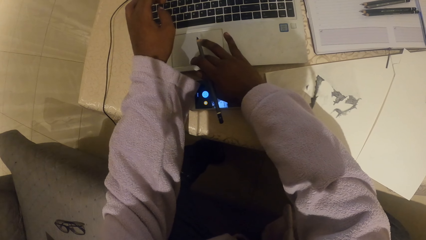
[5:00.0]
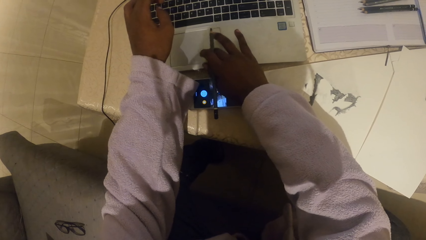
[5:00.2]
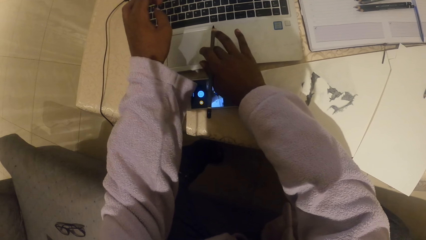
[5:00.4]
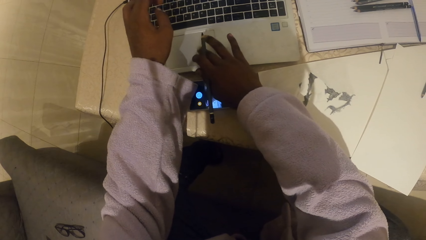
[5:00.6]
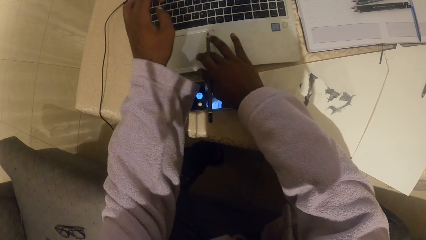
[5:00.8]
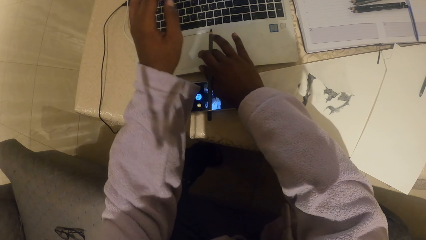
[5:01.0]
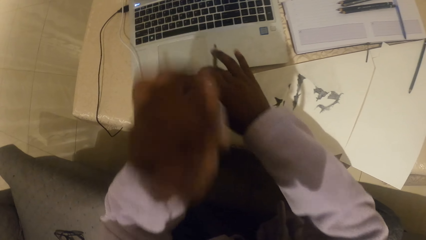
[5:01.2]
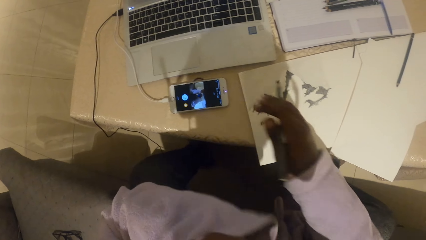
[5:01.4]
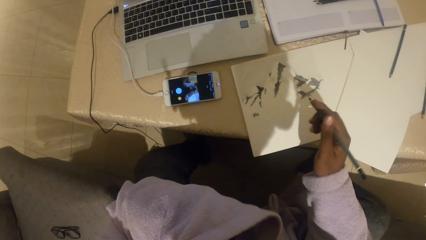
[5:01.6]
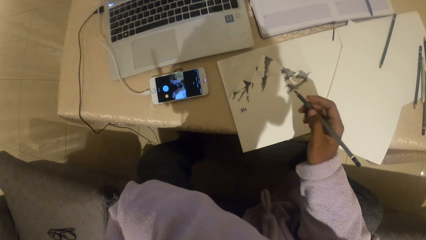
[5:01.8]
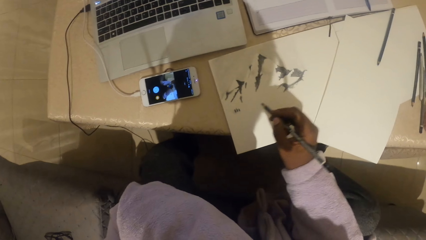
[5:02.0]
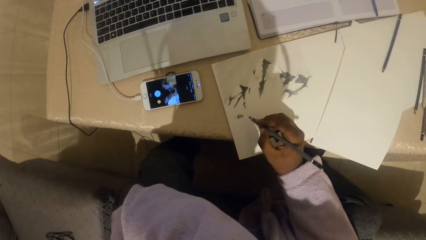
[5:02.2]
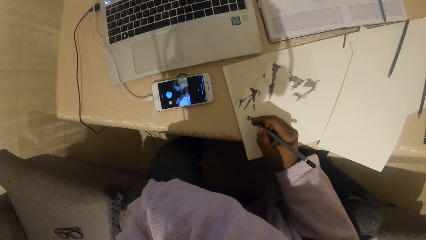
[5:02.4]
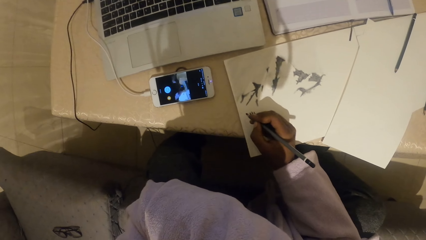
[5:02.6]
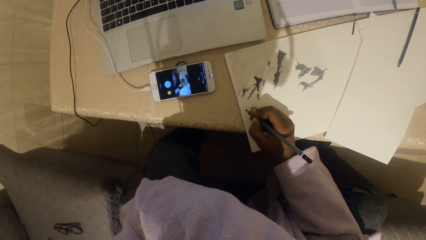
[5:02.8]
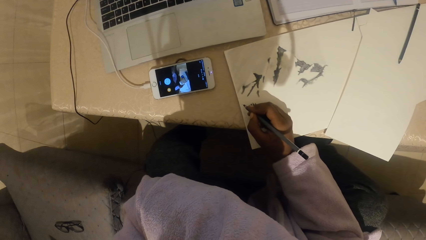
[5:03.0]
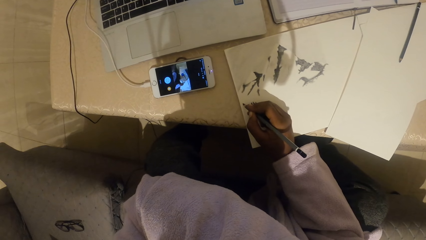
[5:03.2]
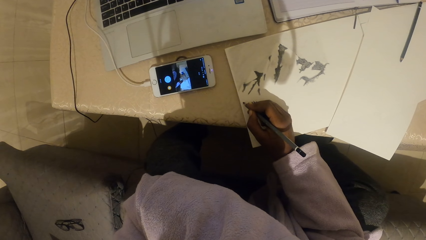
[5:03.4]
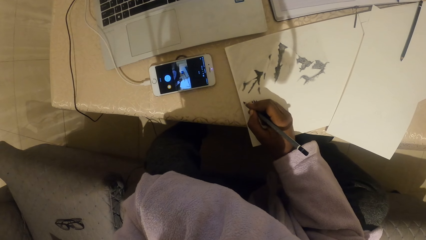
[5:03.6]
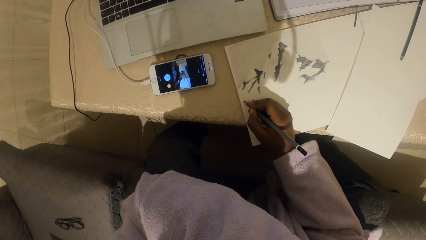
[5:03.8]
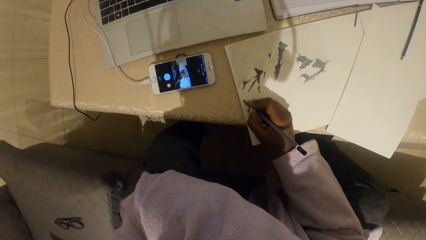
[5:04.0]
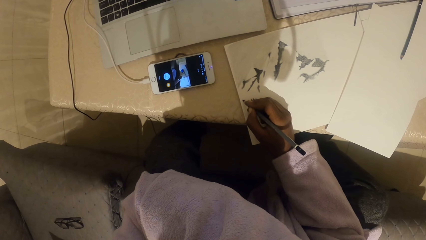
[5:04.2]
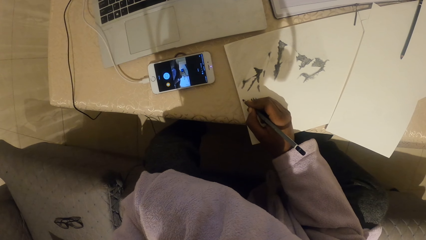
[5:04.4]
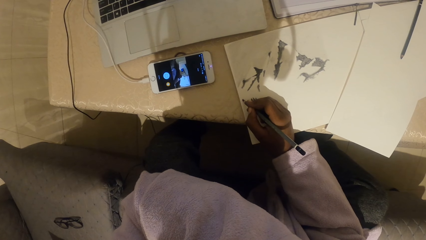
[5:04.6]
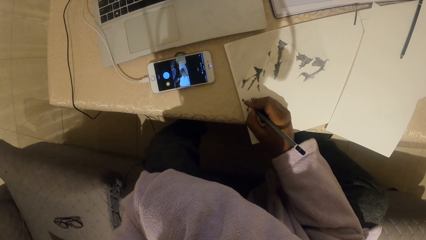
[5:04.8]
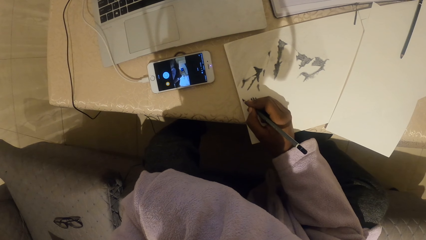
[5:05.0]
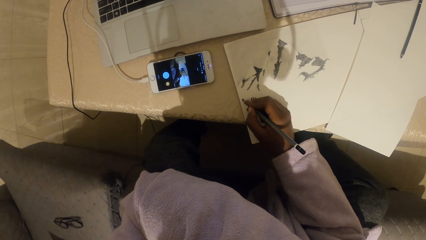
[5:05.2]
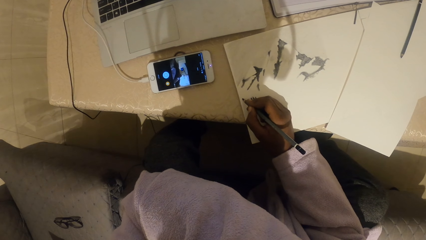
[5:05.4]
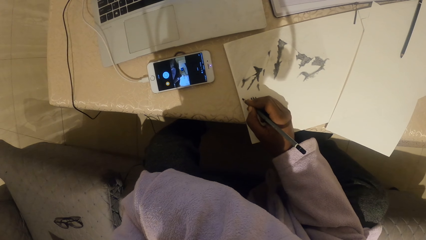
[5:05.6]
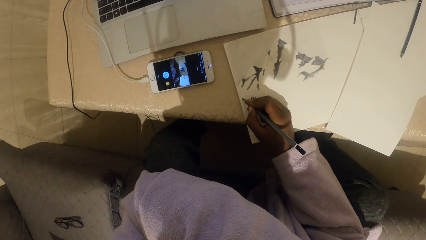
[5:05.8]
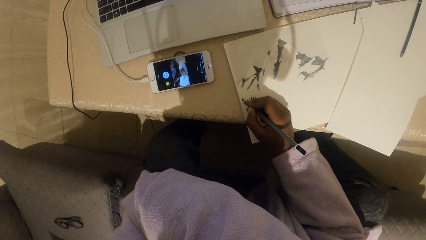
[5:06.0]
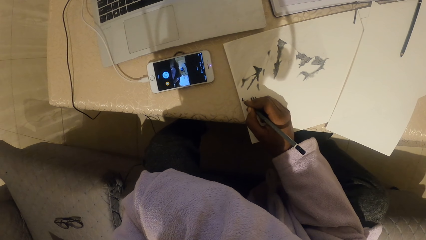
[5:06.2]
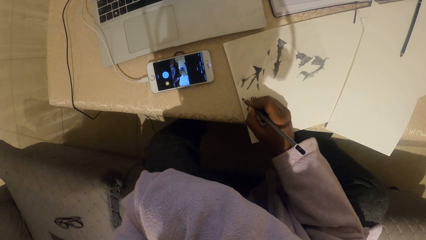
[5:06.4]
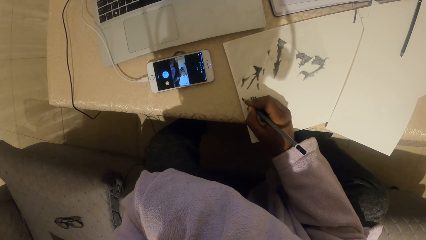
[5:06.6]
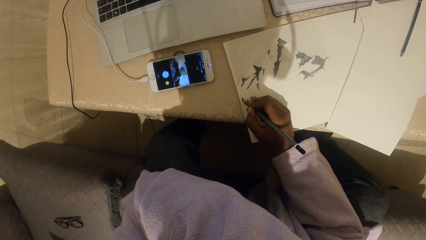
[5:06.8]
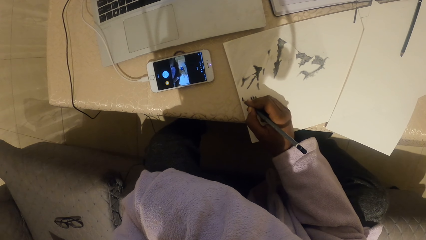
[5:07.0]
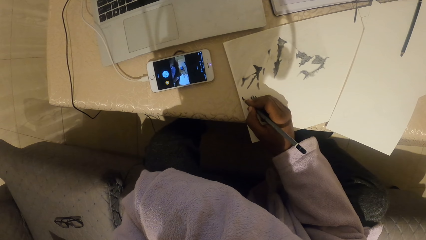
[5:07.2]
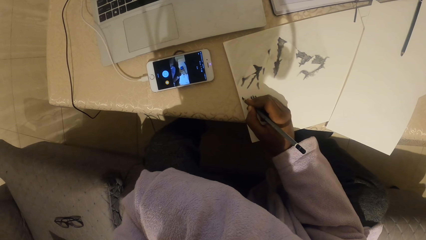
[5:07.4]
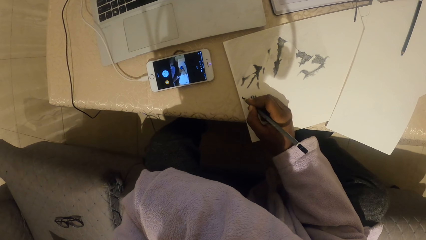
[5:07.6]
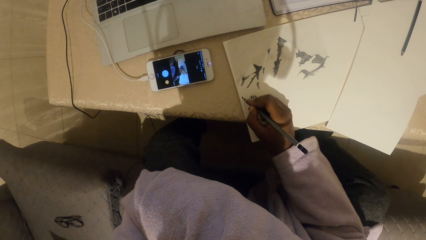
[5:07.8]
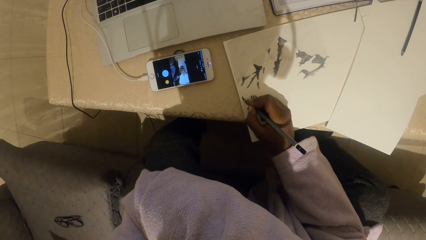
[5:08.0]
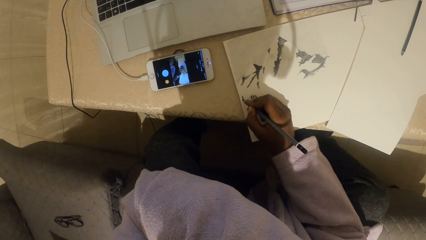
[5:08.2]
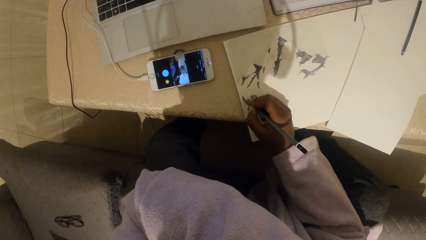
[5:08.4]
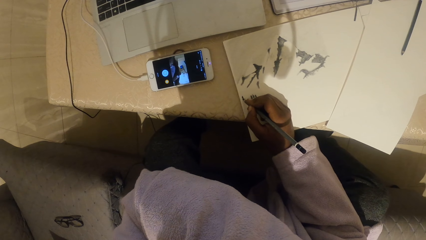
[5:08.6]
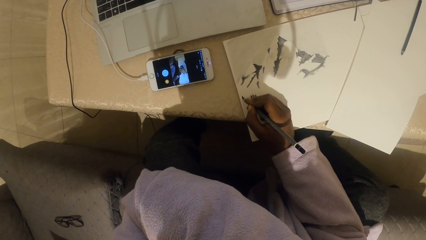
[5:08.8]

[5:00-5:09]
The camera wearer draws on the book.

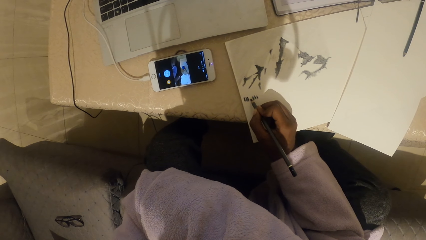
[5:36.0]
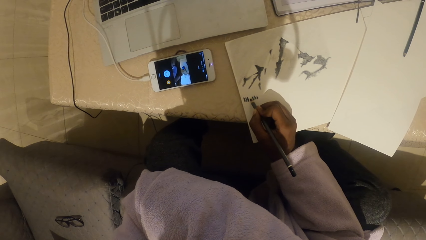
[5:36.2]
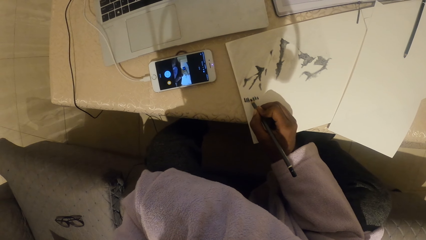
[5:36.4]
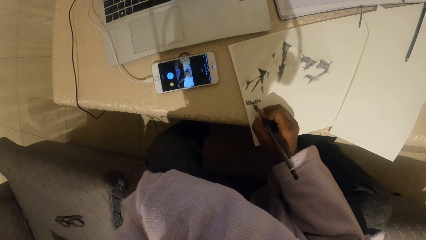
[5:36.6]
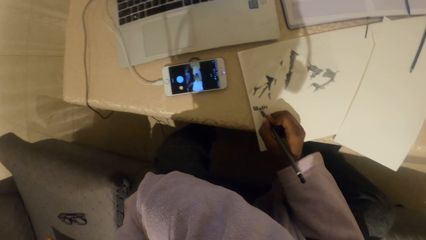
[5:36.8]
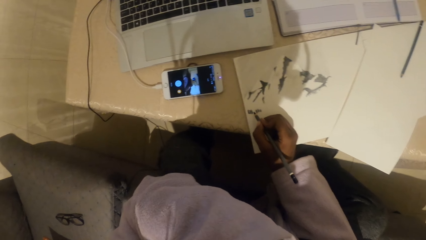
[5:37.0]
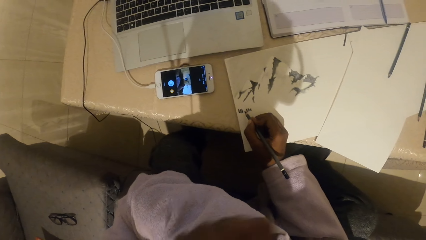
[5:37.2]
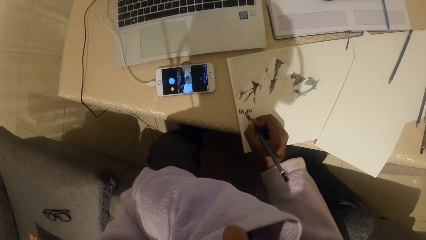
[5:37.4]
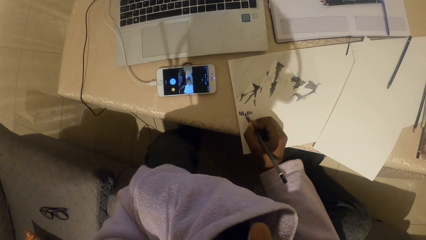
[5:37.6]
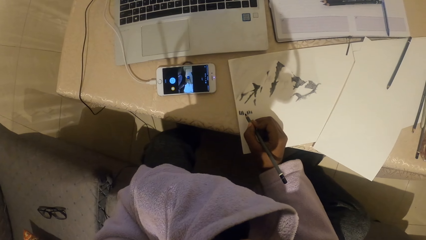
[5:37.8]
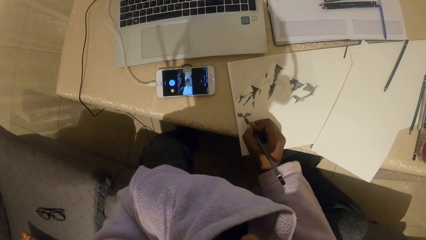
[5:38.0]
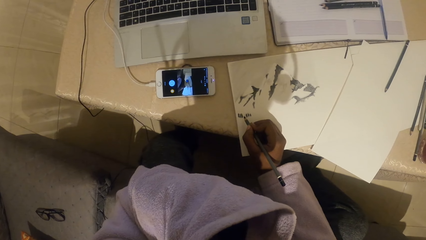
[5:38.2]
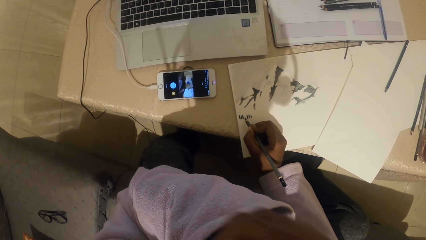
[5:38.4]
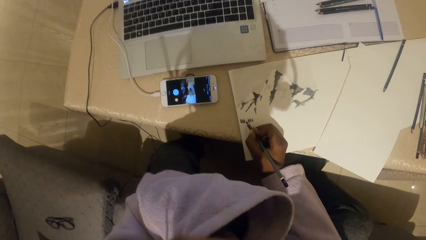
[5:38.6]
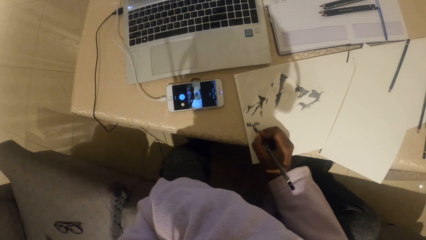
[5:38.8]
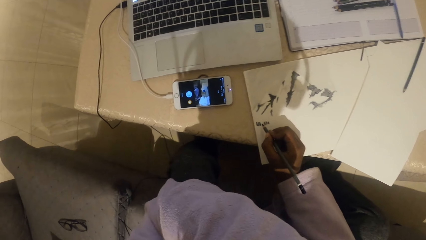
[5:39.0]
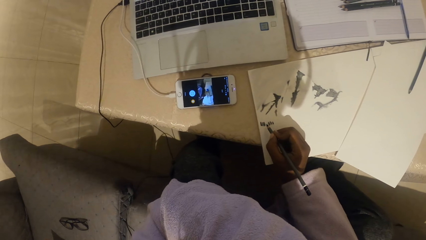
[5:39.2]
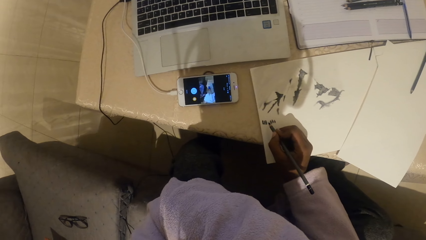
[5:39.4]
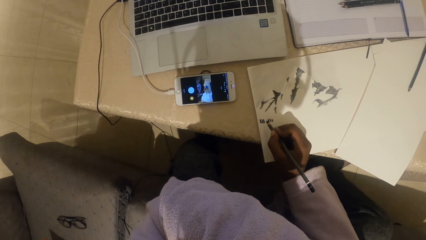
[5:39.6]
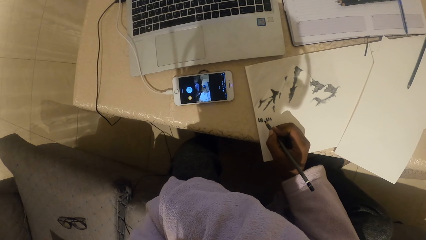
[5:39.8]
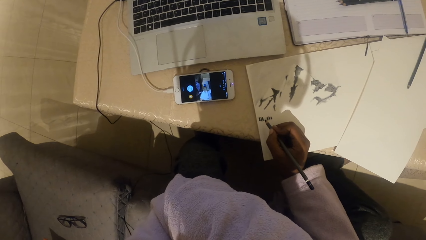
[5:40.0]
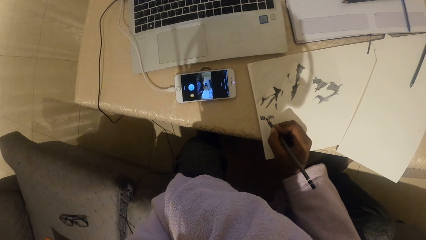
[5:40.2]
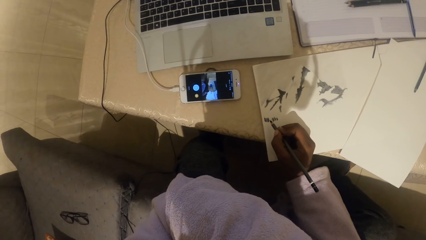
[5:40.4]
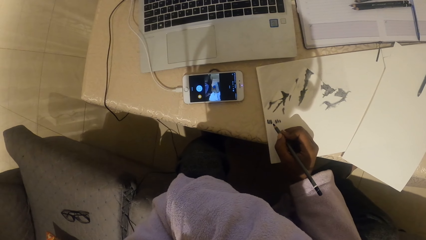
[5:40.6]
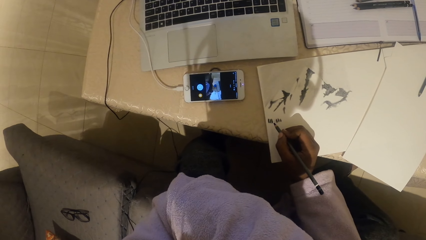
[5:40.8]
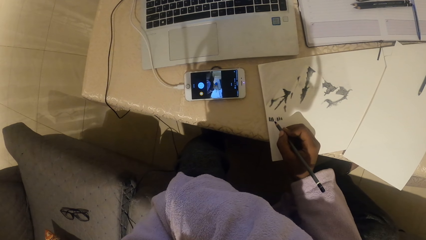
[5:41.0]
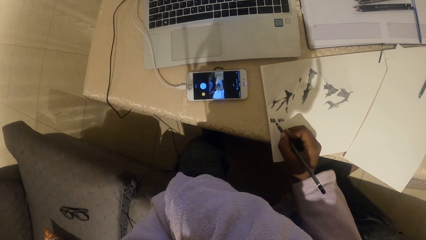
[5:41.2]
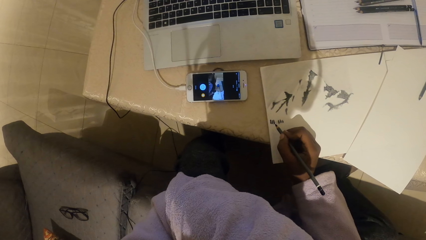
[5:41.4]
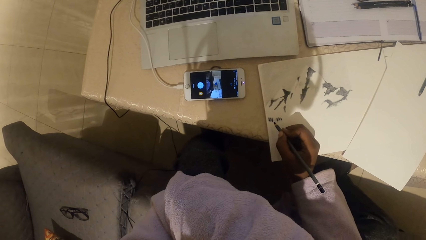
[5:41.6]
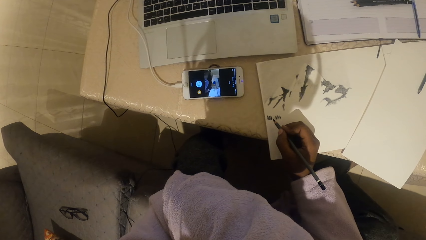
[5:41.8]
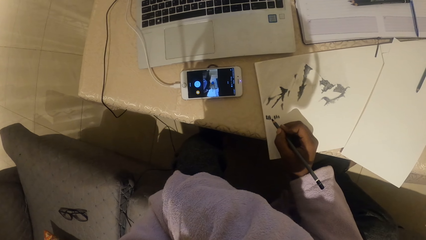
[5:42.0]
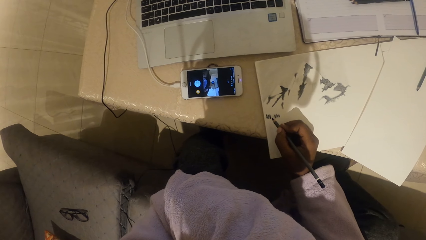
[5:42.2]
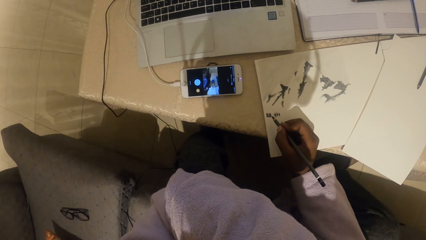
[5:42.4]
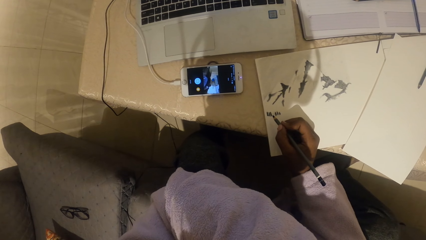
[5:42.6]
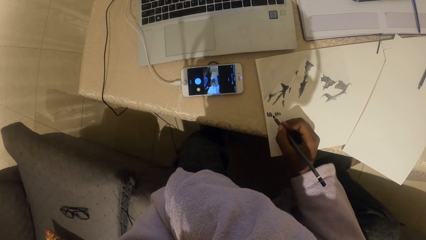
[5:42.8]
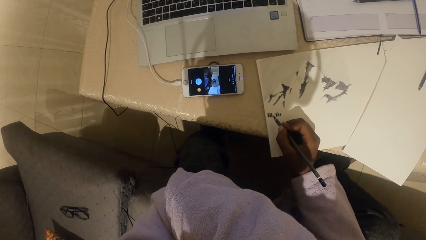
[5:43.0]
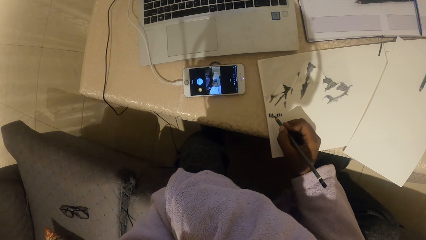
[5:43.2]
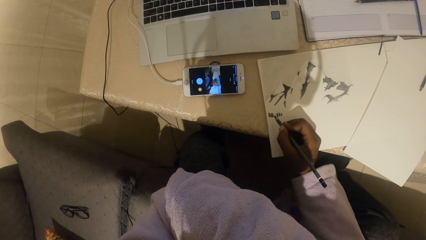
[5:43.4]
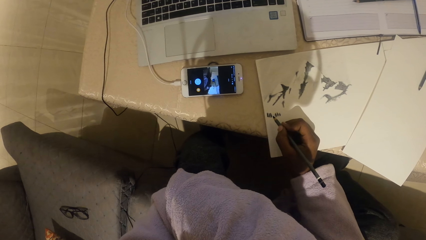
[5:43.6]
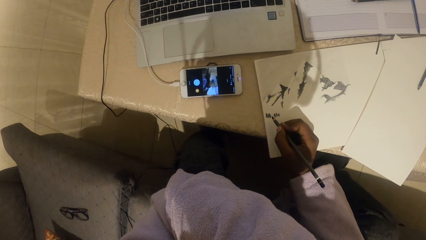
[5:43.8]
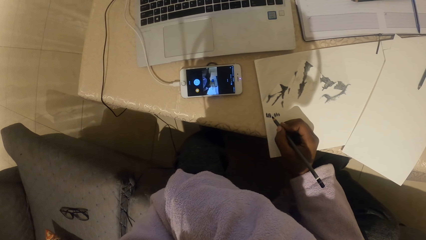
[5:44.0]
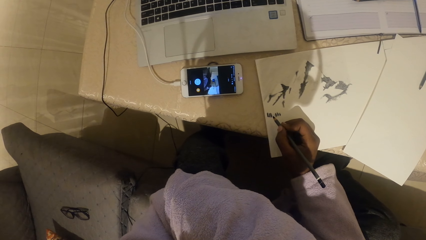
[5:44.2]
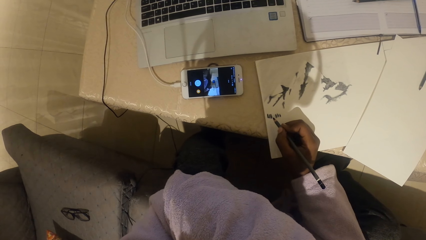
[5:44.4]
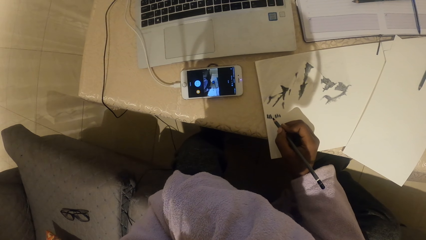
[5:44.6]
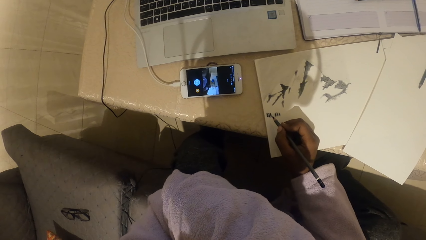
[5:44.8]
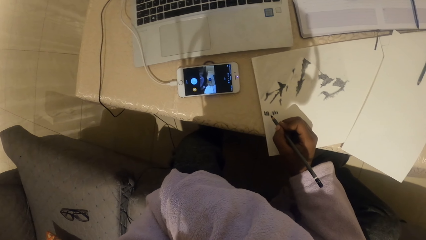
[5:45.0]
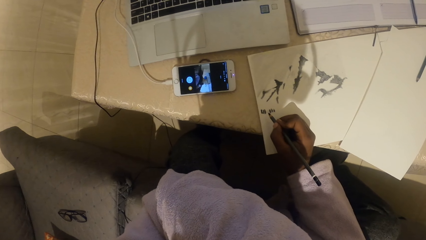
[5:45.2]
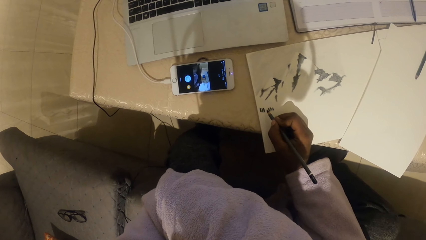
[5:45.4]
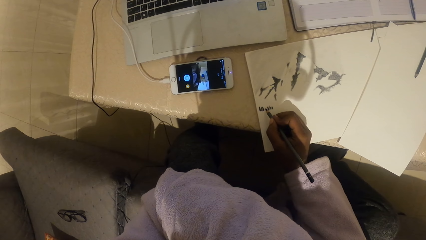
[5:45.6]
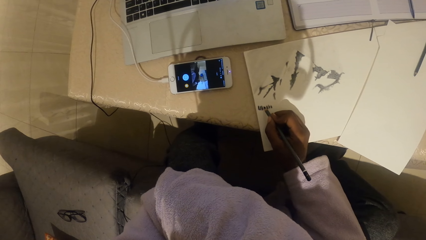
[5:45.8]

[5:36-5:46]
The camera wearer moves the left hand. They touch the face. They draw on the book.
